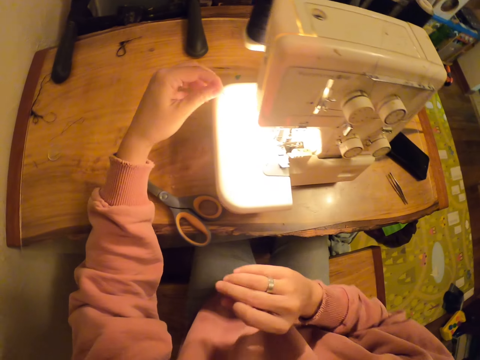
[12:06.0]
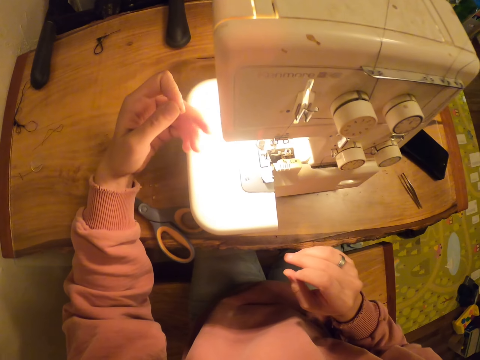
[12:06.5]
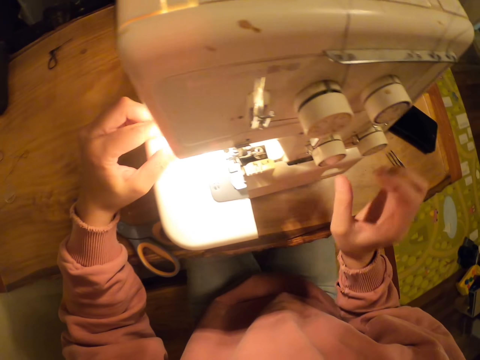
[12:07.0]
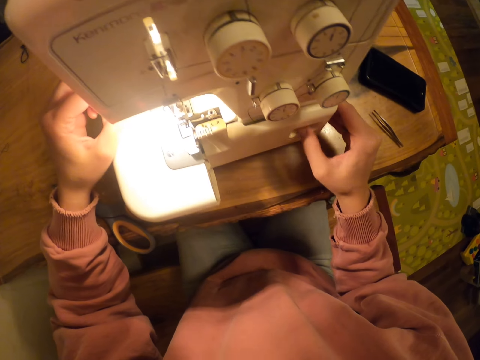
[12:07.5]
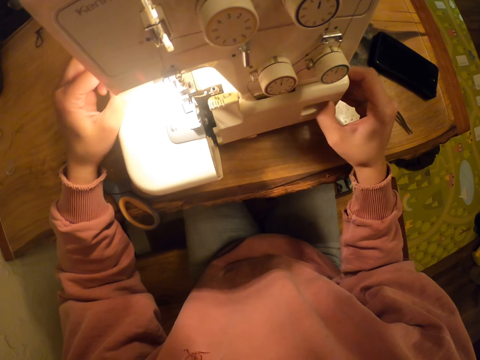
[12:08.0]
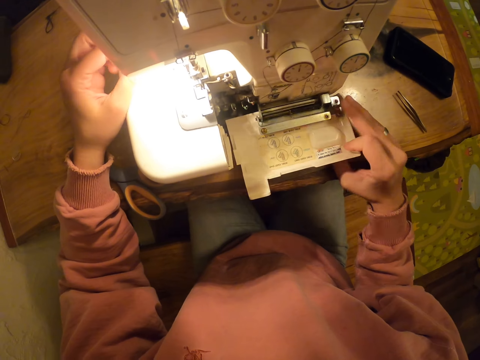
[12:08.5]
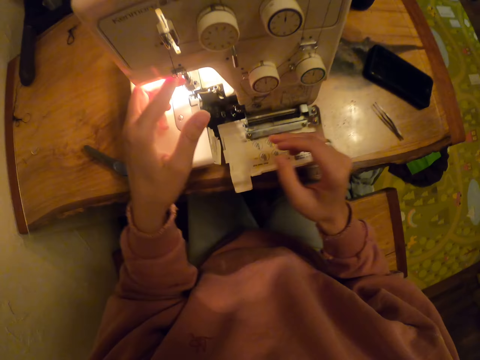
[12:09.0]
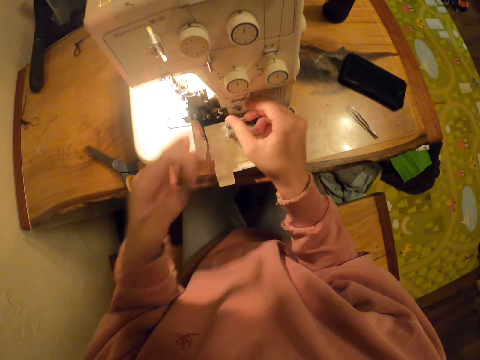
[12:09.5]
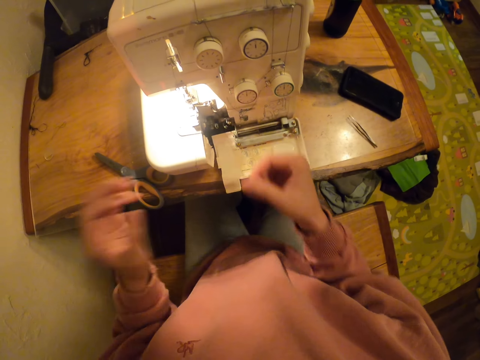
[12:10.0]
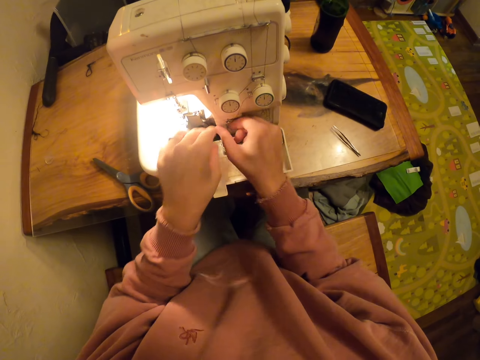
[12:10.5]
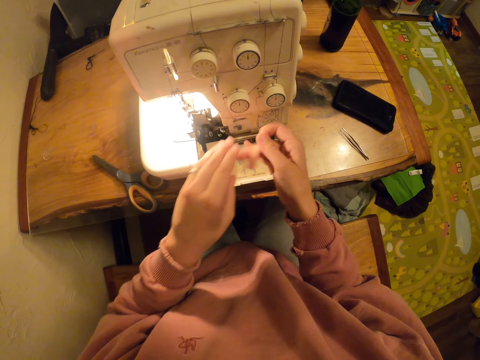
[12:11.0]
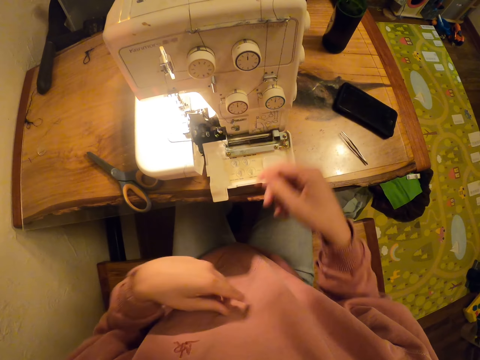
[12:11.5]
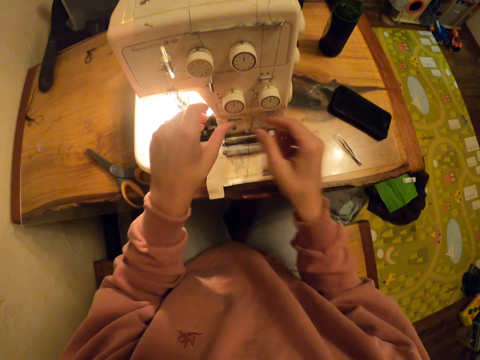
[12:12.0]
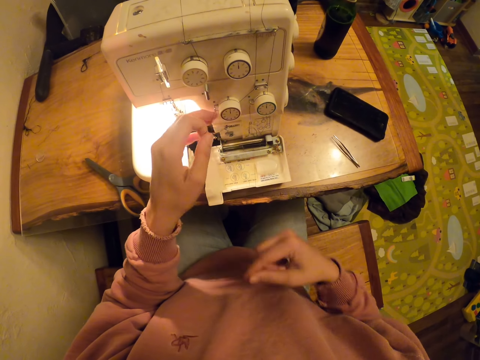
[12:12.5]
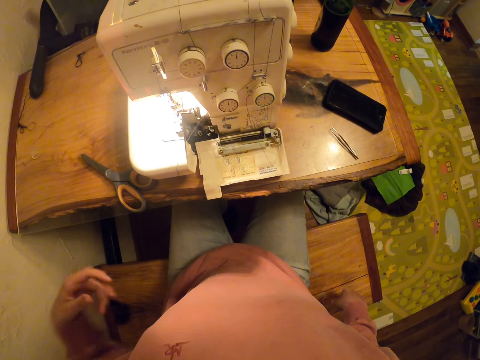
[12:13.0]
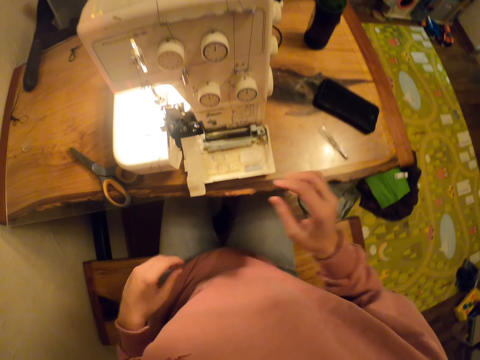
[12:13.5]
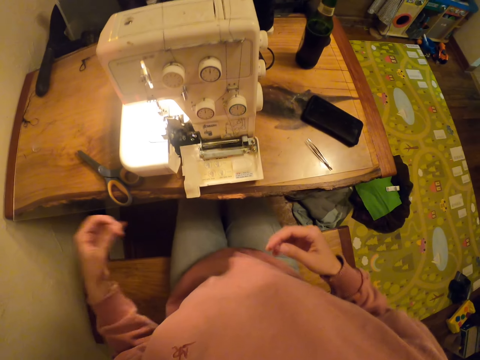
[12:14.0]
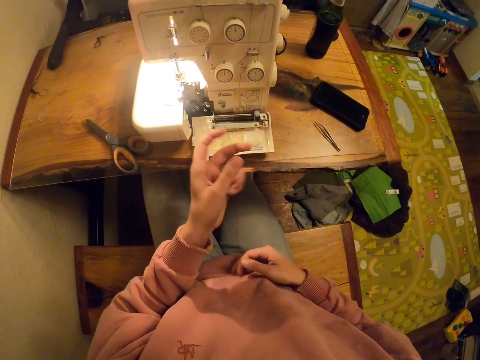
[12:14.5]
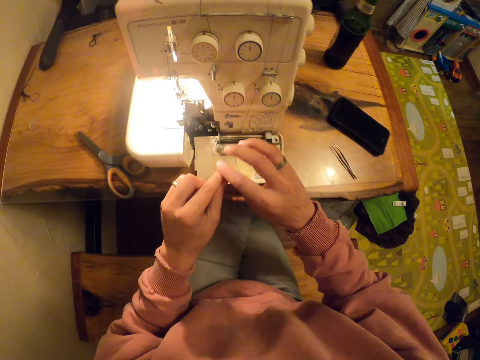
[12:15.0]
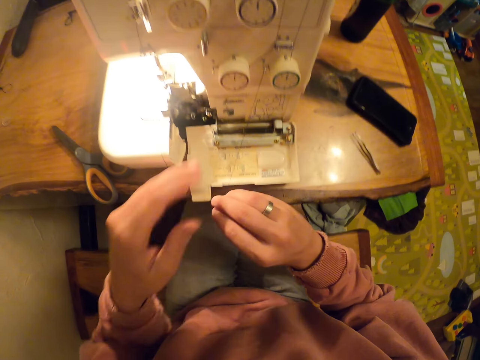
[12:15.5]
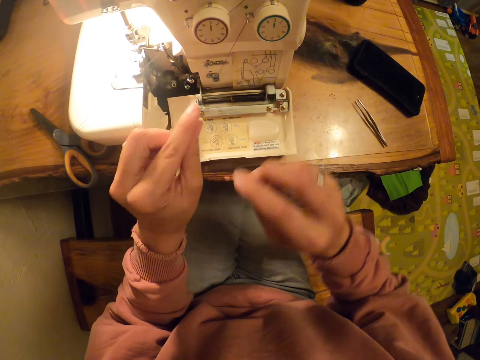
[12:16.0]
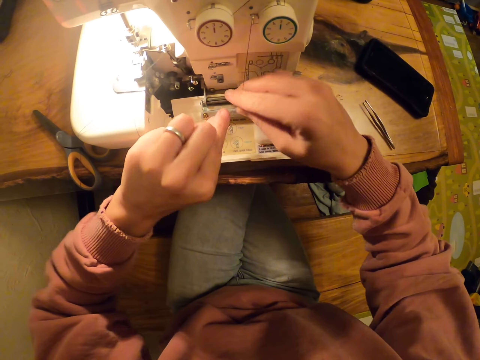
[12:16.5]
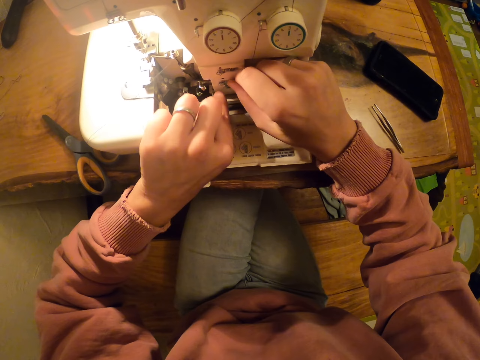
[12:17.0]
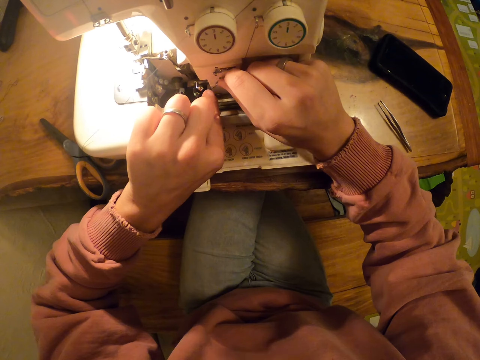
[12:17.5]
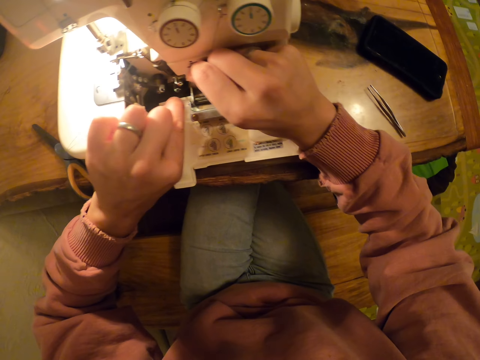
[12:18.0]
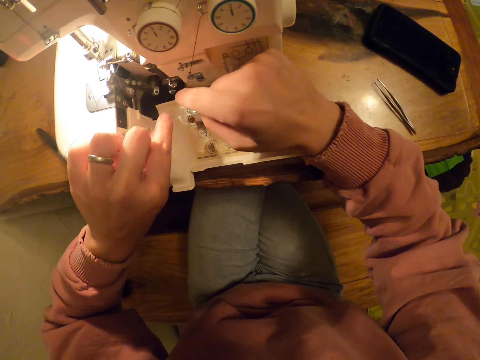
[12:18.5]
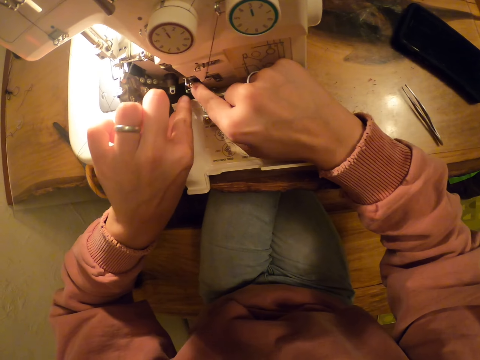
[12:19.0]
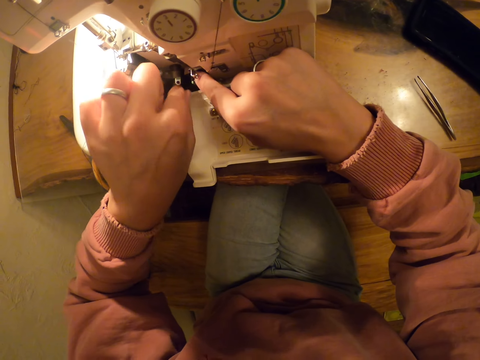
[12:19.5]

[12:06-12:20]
The camera wearer takes the thread from the right hand. They hold the thread with the left hand. They pull the machine lid with the right hand. They pull the thread with the left hand. They pull the thread with the right hand. They pull it again. They pull the thread with both hands. They pull it again. They straighten the thread with both hands. They fix the thread on the sewing machine.

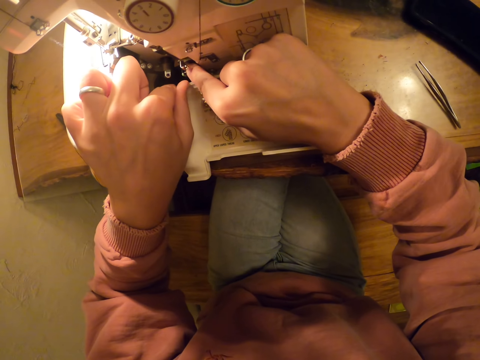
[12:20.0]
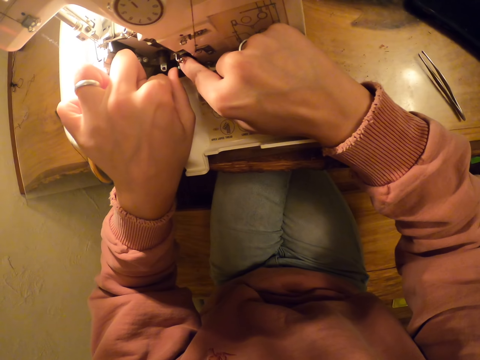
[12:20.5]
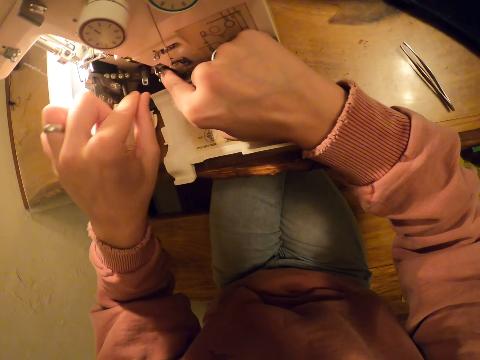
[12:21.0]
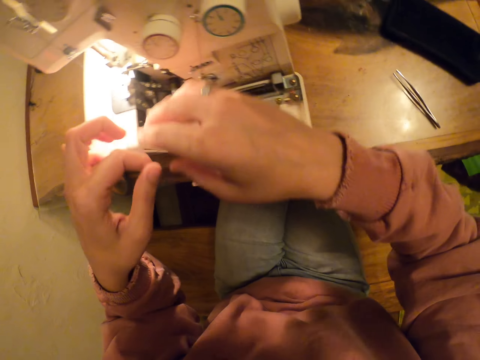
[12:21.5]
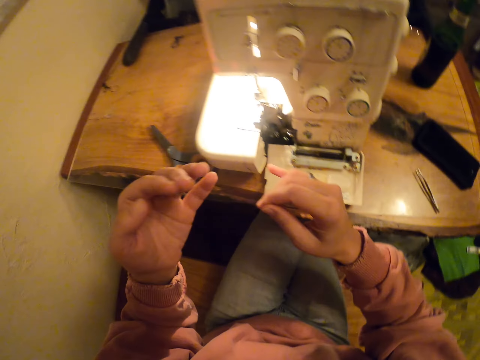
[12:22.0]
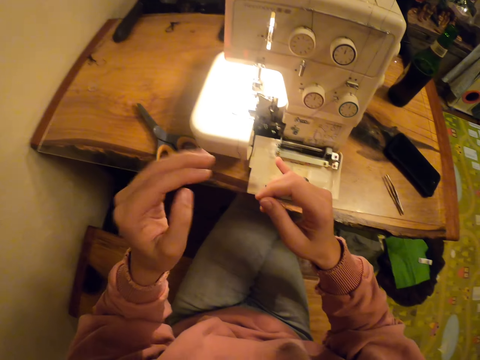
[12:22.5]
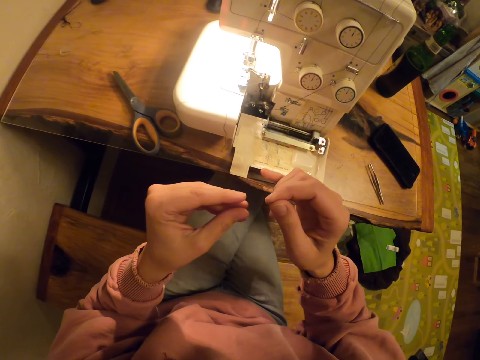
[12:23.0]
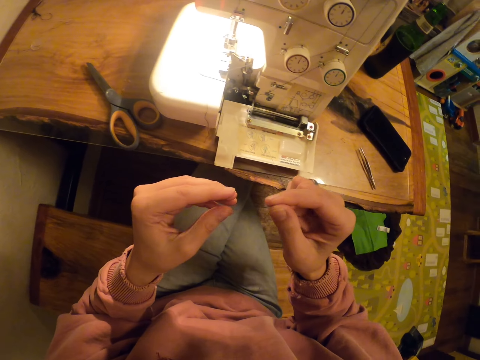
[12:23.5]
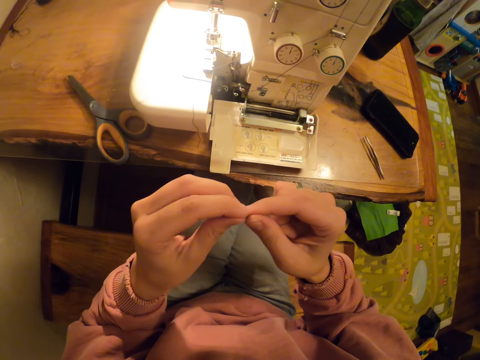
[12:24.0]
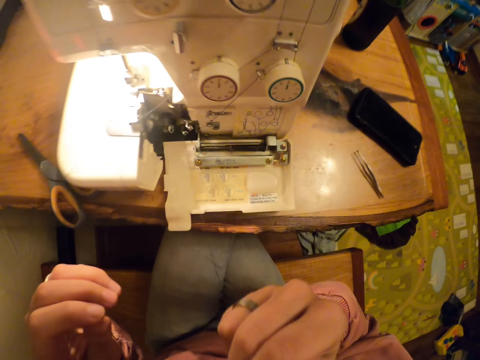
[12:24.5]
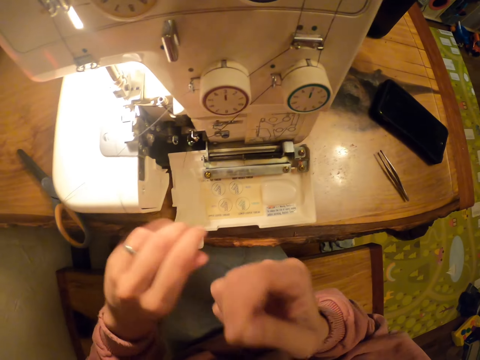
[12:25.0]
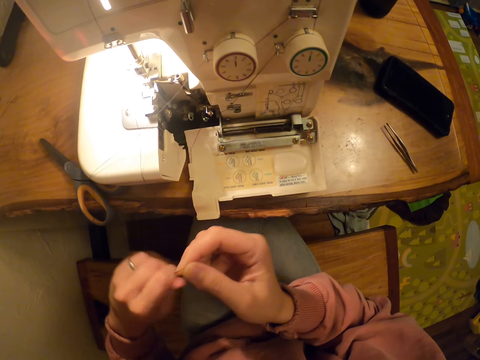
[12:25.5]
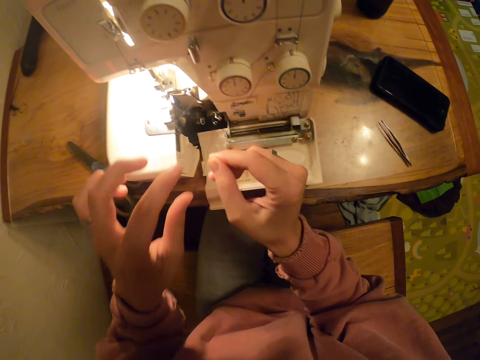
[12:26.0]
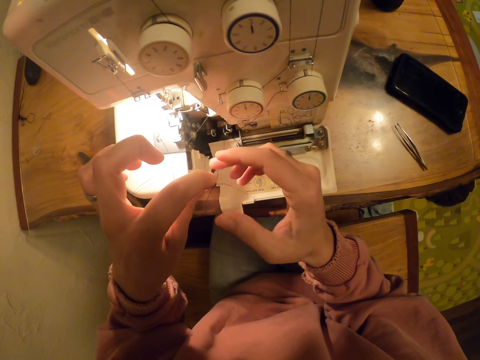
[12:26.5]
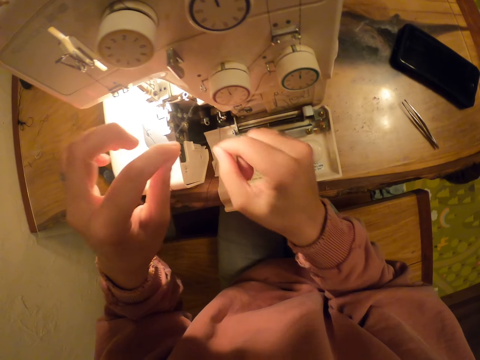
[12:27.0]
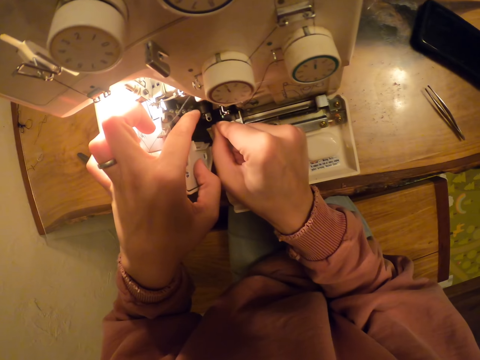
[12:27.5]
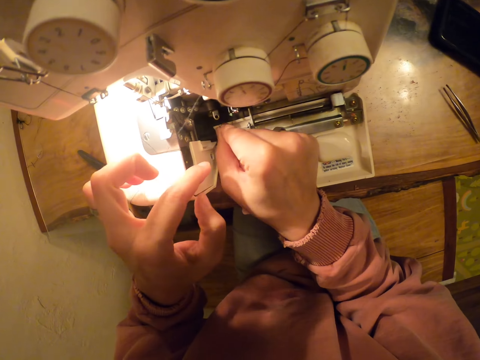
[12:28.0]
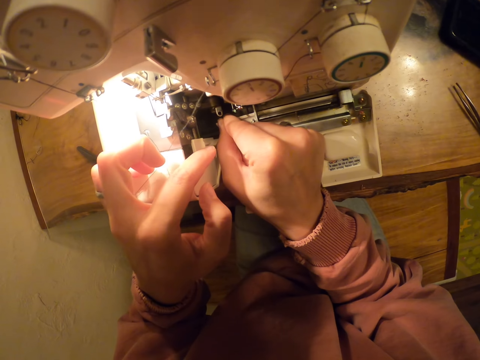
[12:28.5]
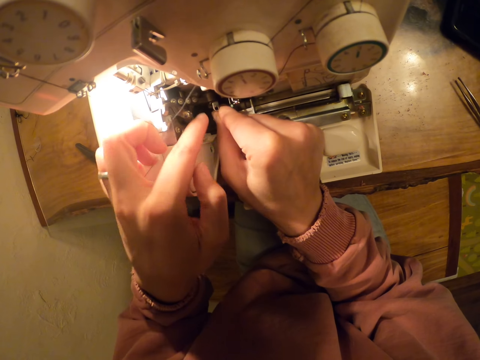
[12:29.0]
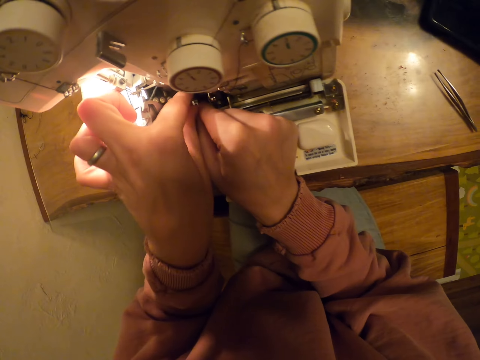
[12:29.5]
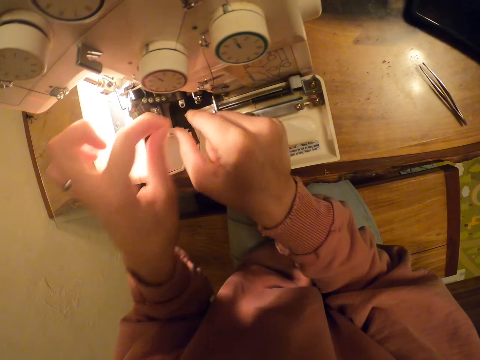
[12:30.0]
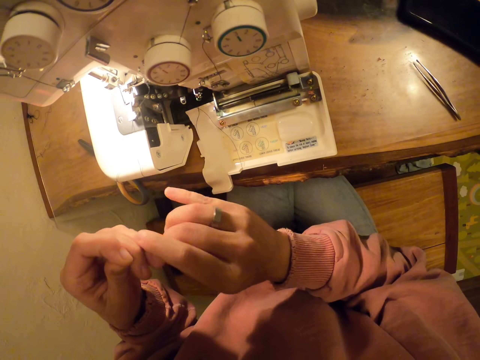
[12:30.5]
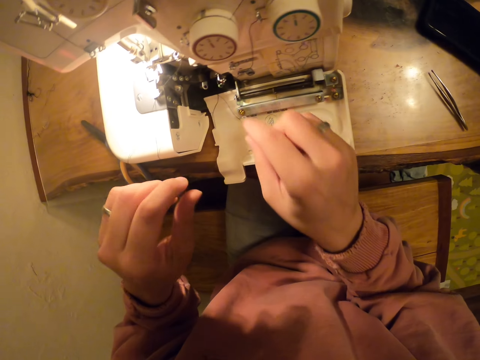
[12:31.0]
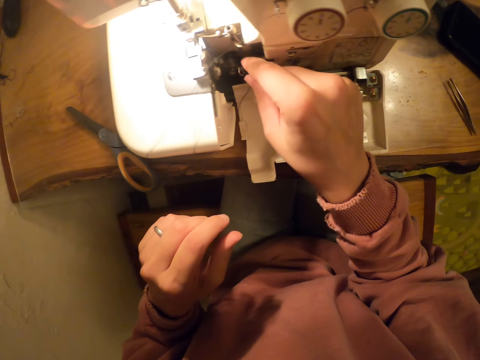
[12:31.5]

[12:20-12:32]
The camera wearer fixes the thread on the sewing machine. They pull the thread with both hands. They touch the thread. They hold the thread with both hands. They put the thread in the mouth. They pull the thread with both hands. They hold the thread with the left hand. They put the thread in the machine with the right hand. They pull the thread with the left hand. They pull the thread with both hands.
